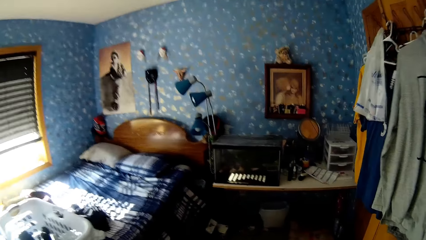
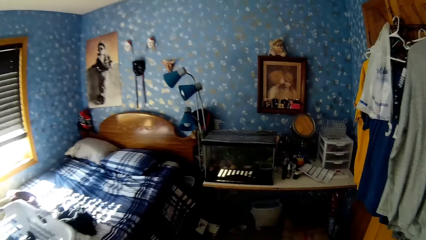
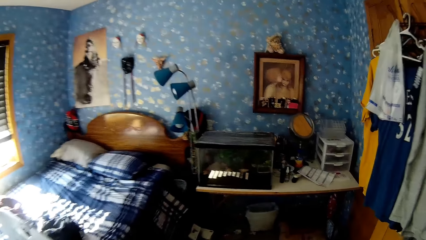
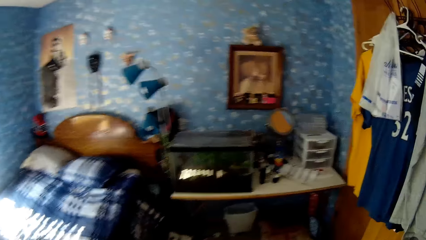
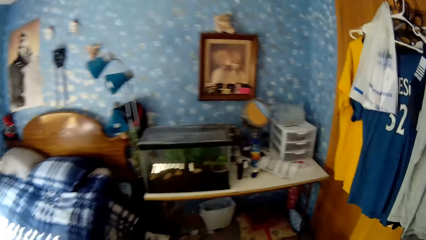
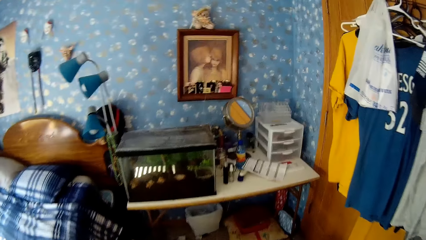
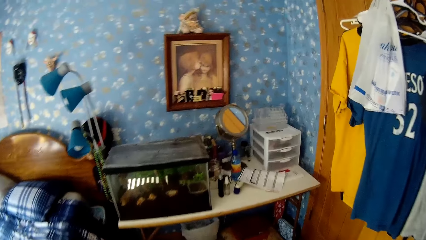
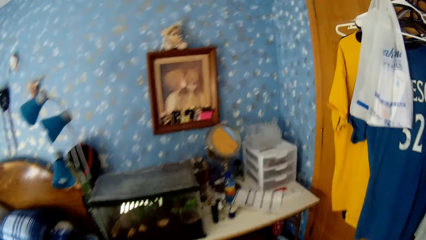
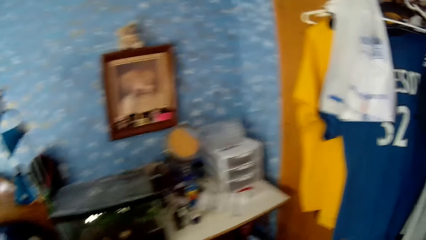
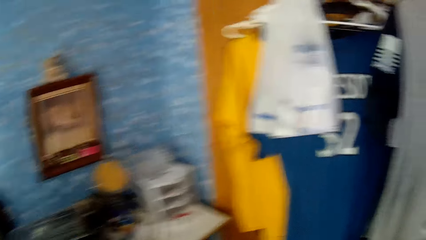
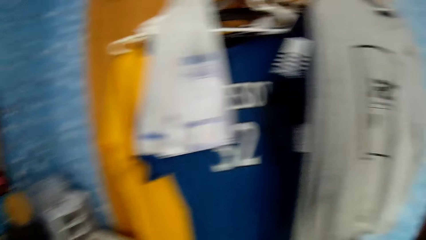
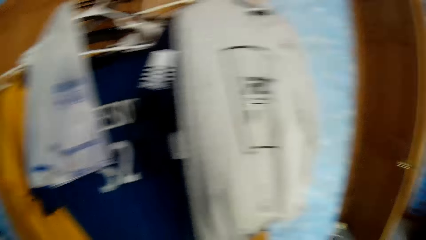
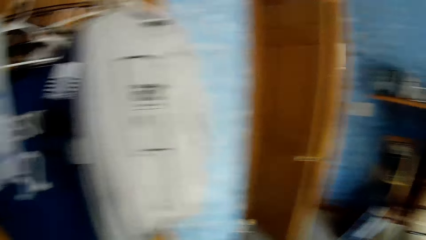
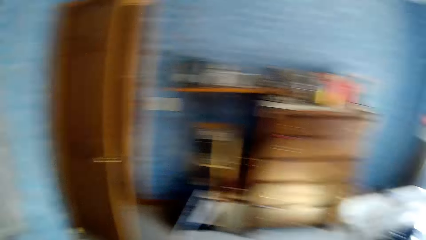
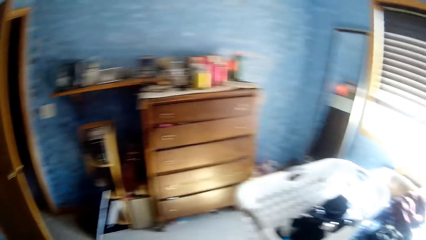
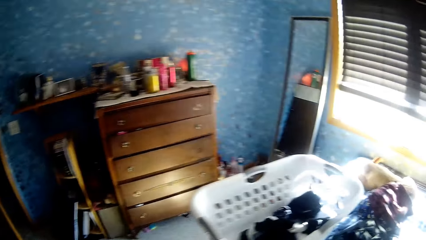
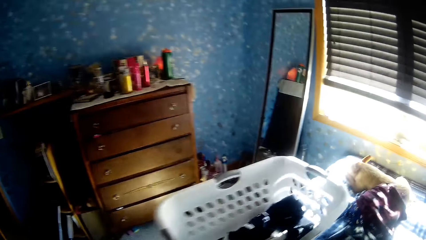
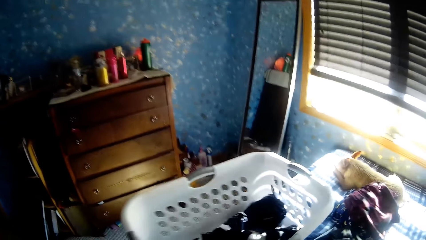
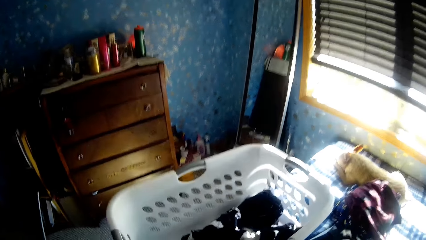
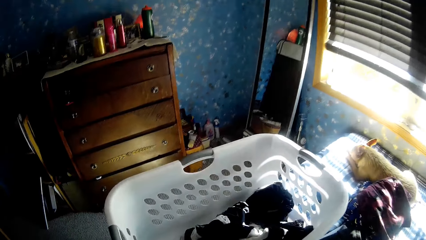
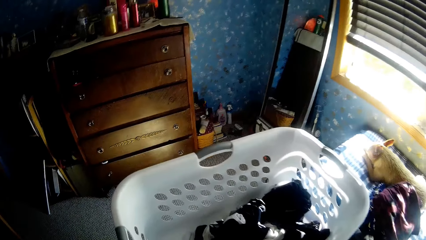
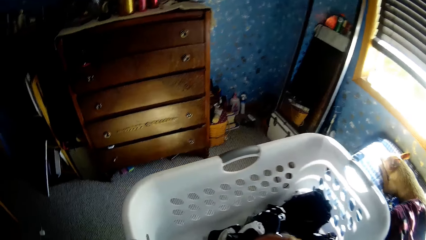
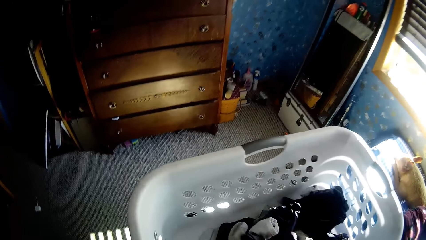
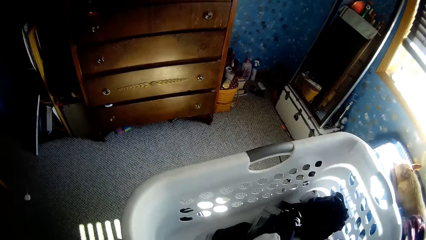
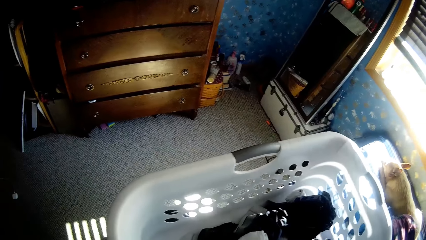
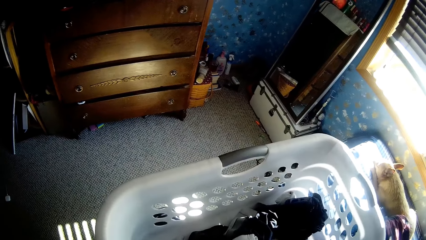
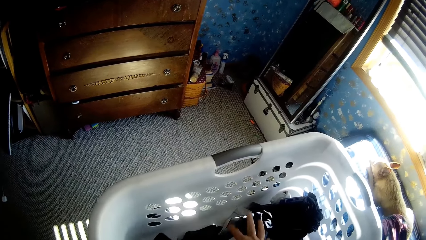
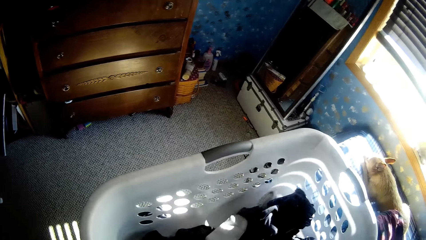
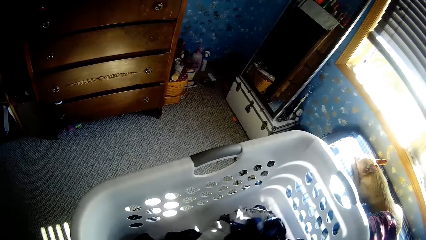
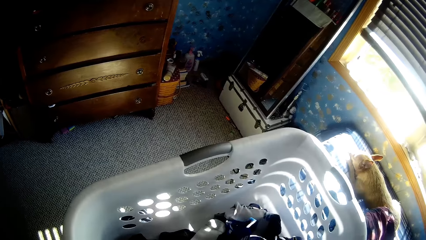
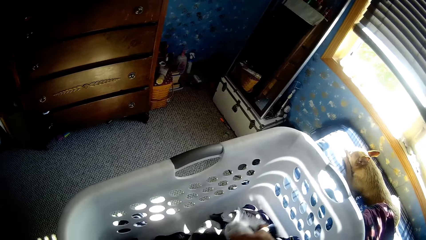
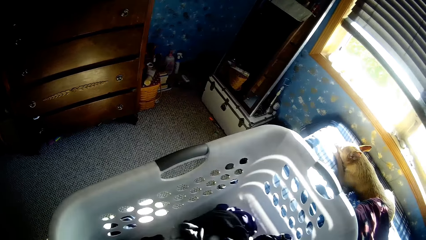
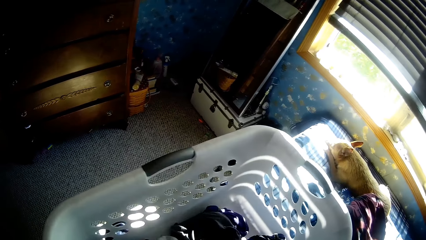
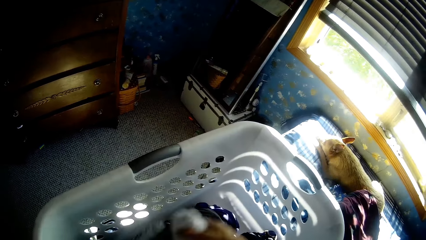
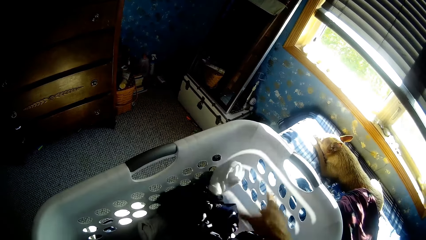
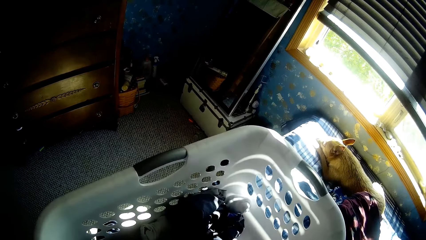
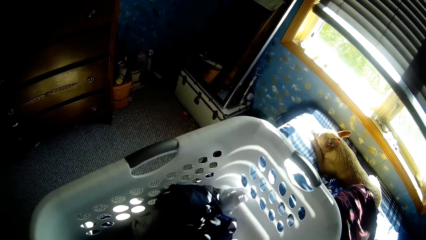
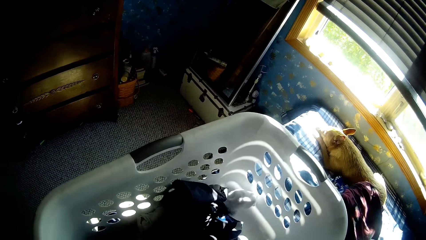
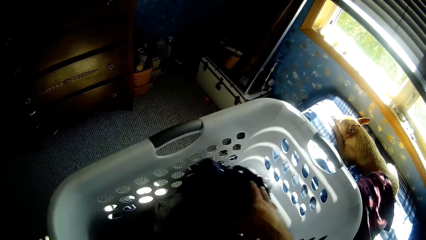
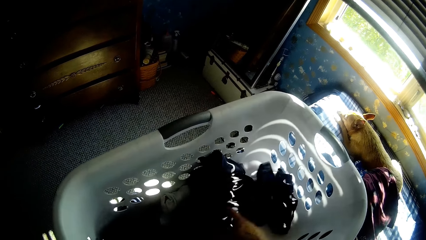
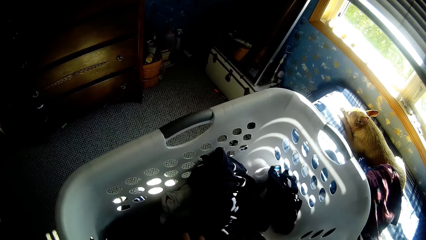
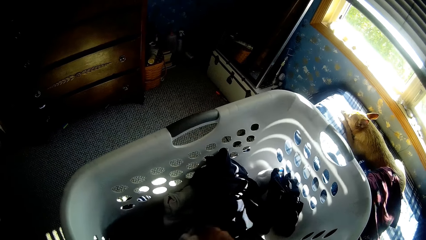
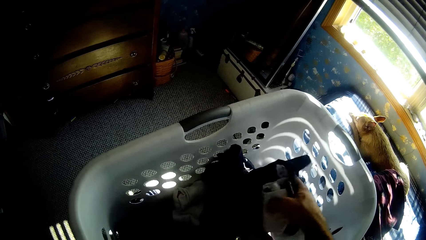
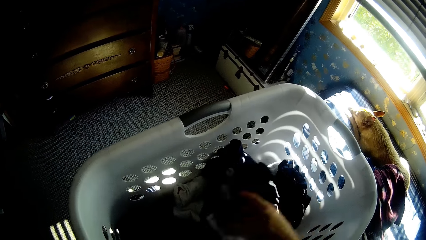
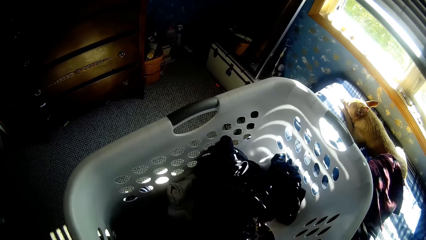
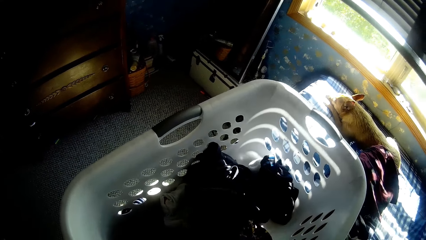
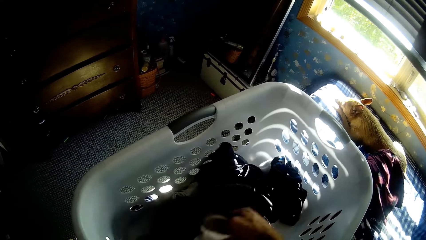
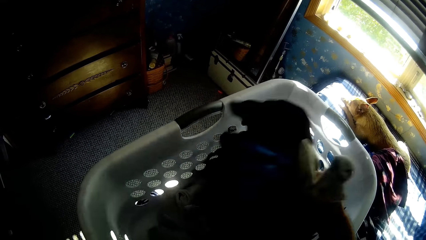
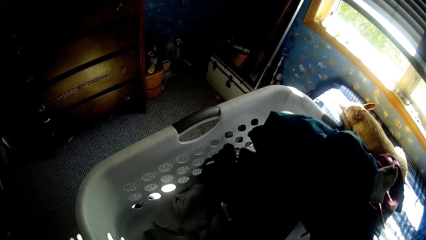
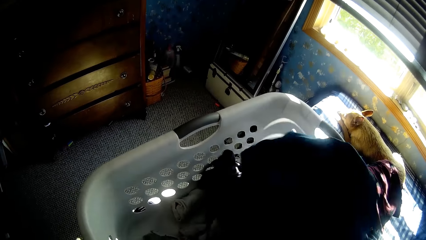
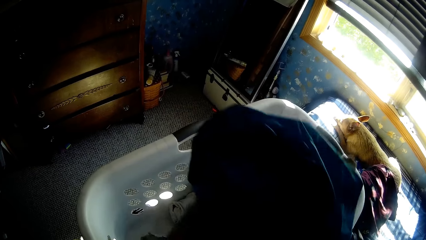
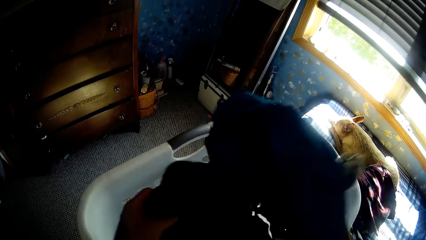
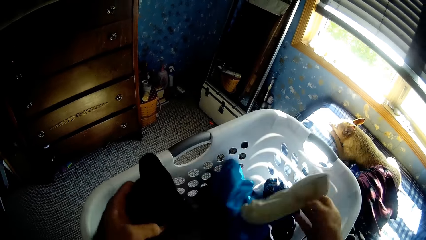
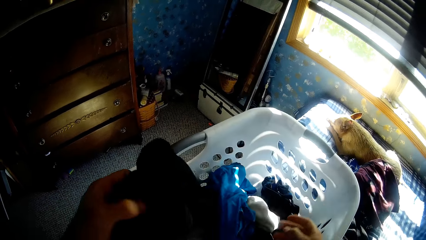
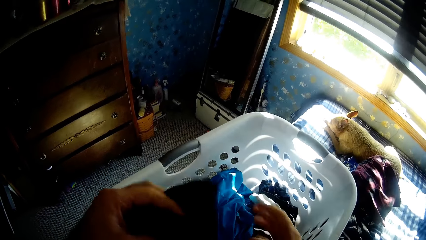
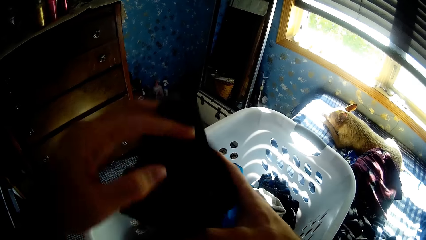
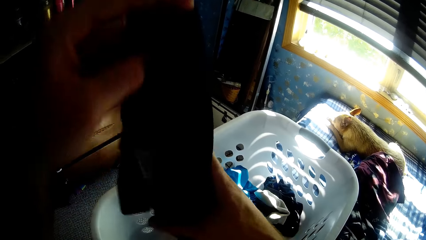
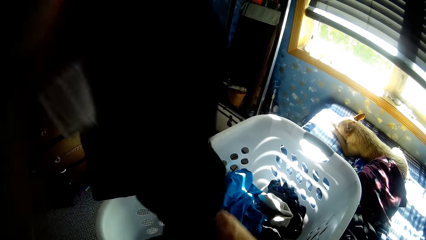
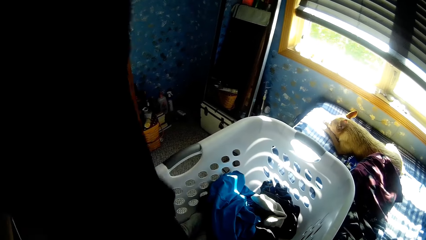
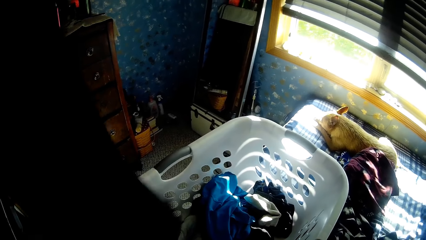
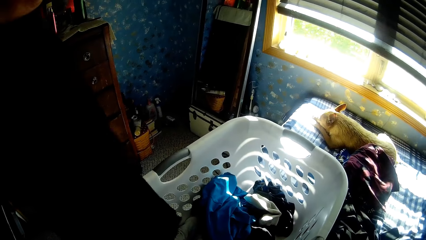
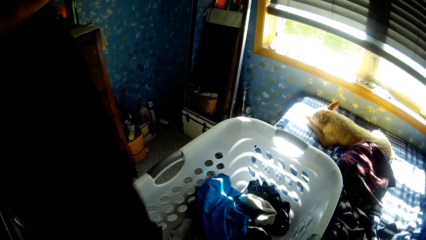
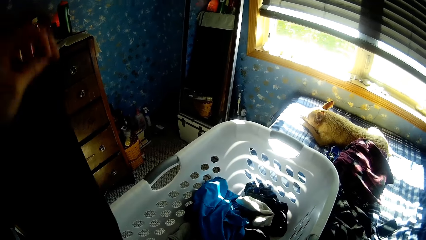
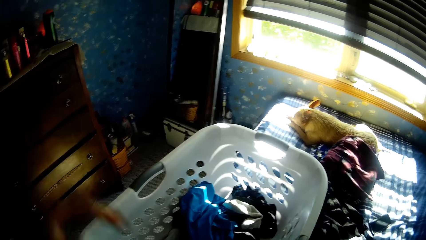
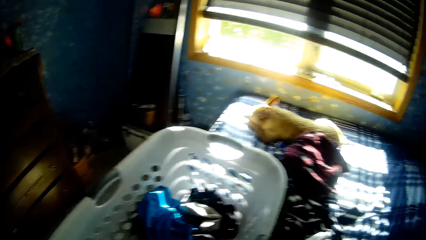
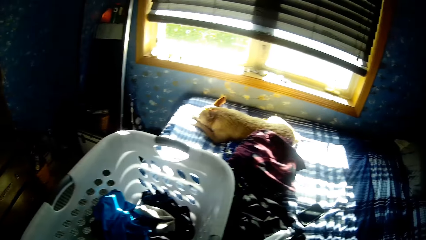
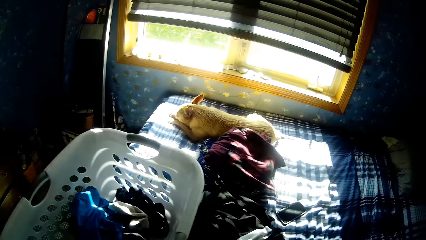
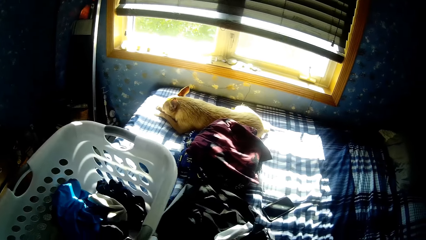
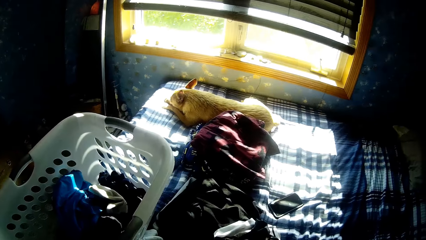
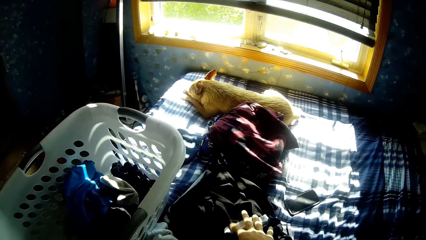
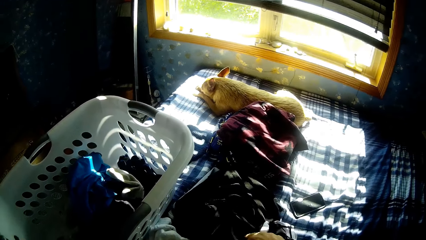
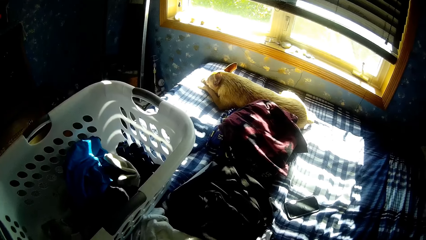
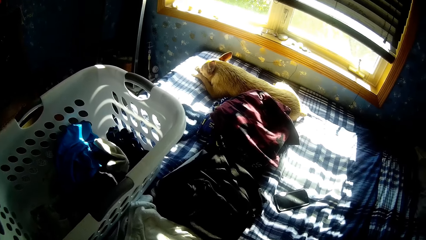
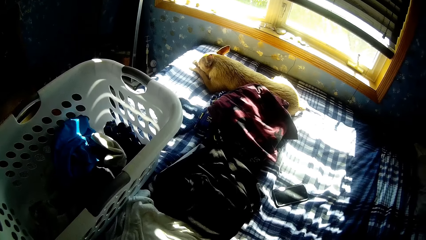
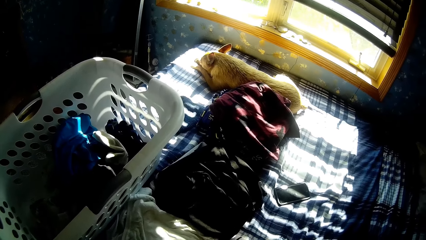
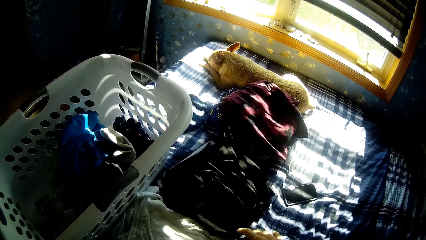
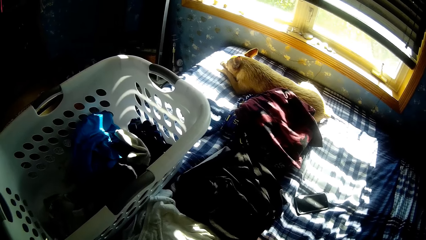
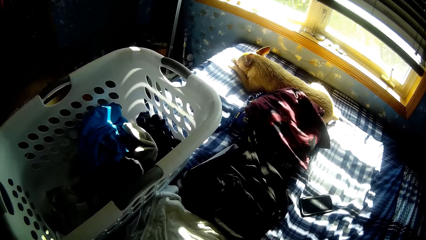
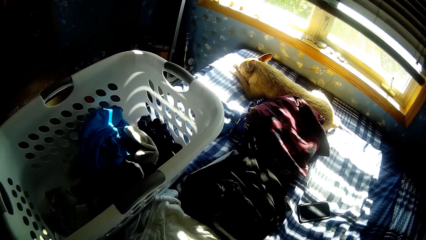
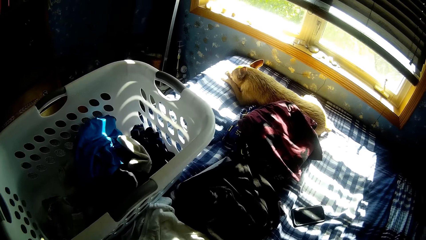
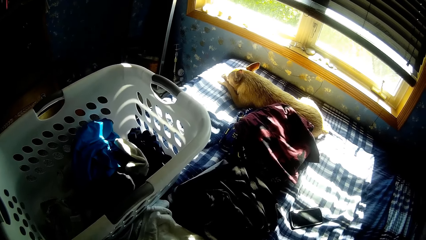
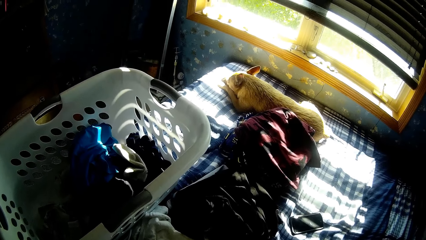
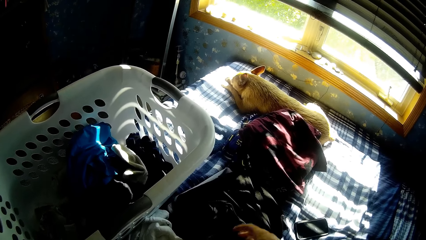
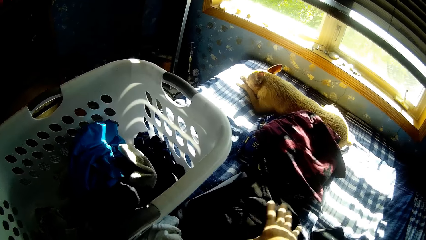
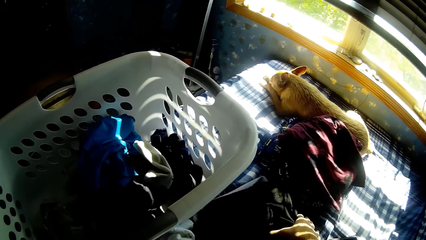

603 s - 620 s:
The camera wearer touches the clothes in the bucket. They pick up clothes from the bucket. They put the clothes in the bucket. They take clothes from the bed.
